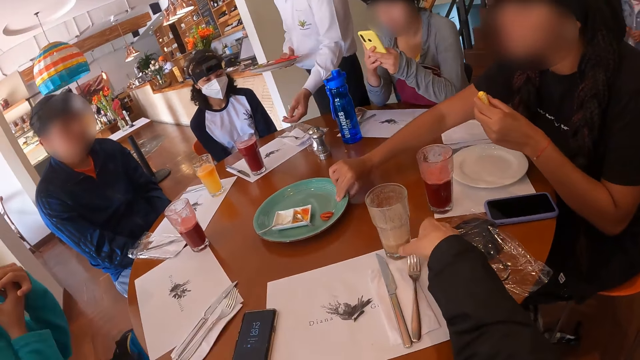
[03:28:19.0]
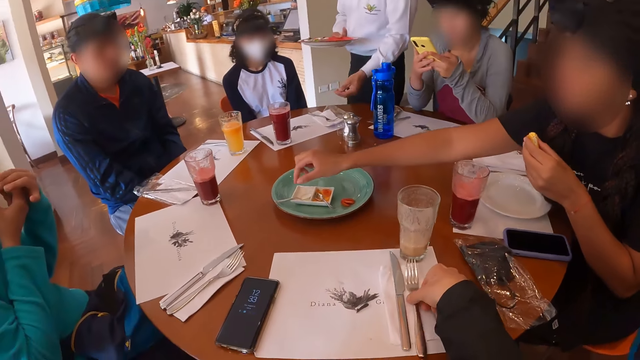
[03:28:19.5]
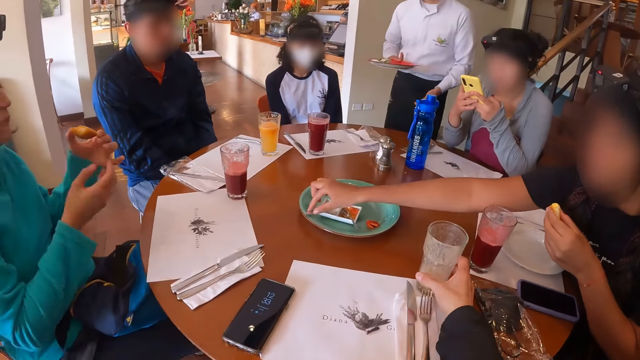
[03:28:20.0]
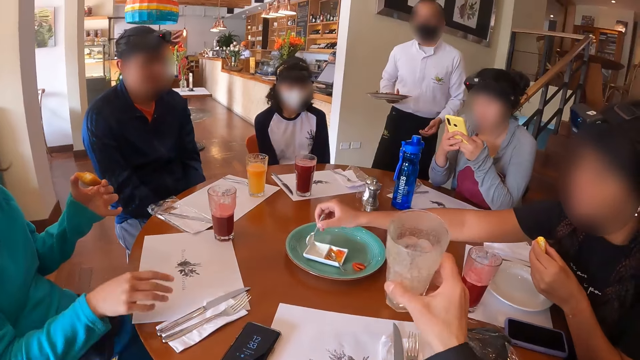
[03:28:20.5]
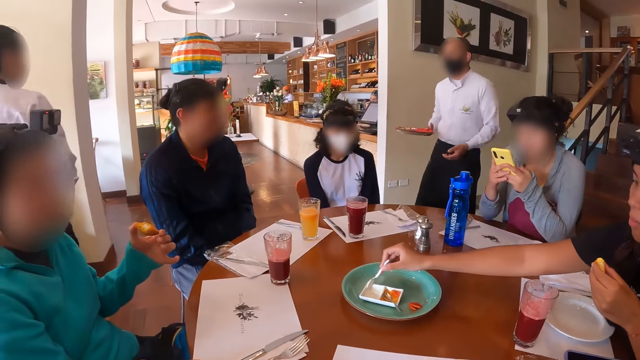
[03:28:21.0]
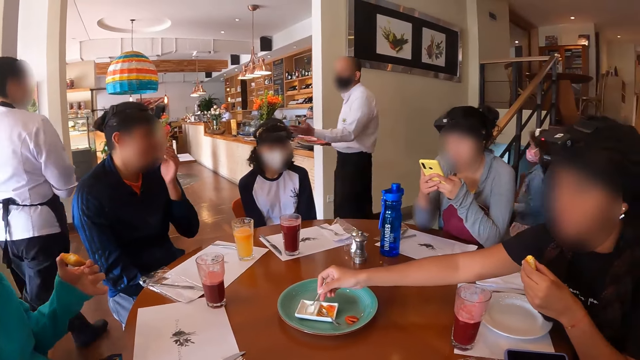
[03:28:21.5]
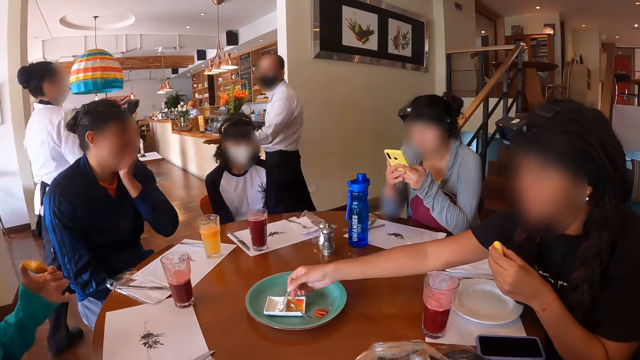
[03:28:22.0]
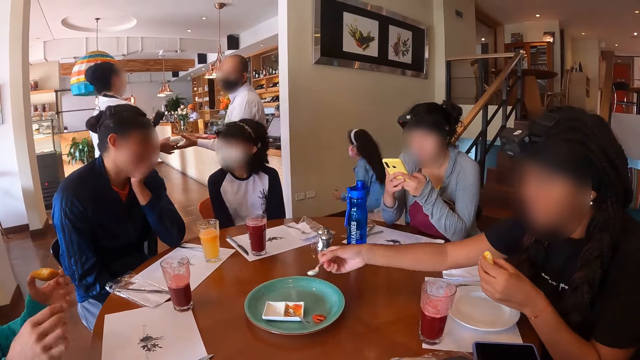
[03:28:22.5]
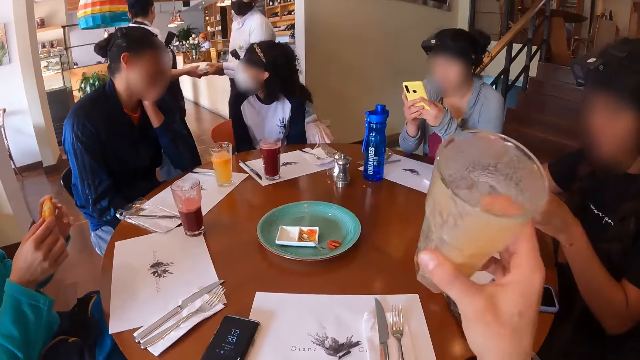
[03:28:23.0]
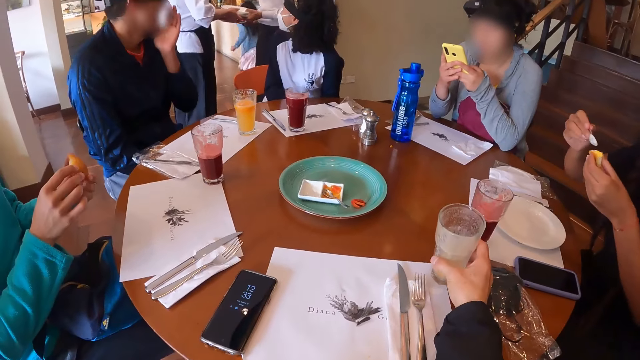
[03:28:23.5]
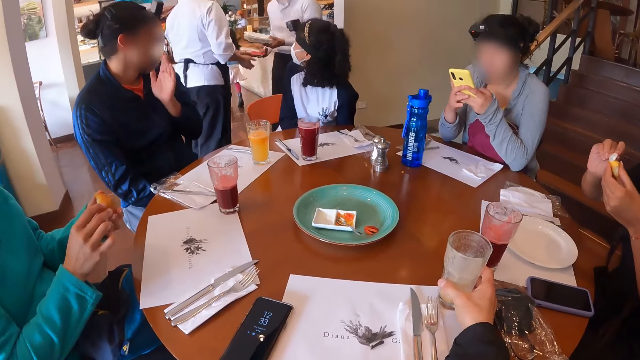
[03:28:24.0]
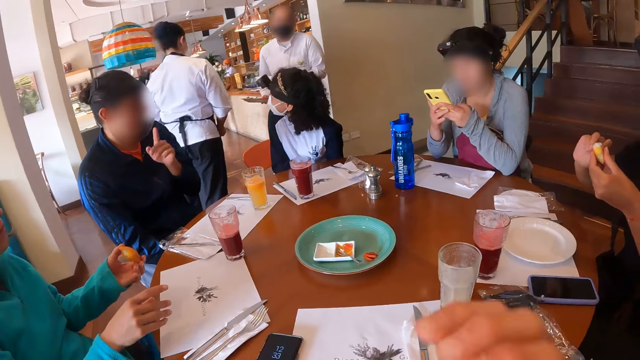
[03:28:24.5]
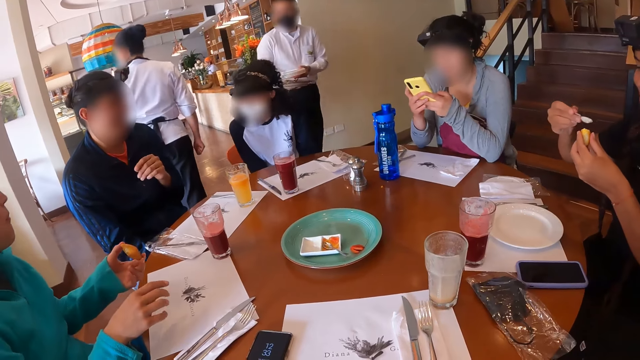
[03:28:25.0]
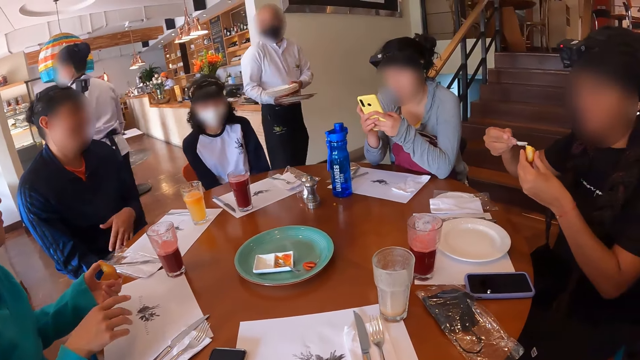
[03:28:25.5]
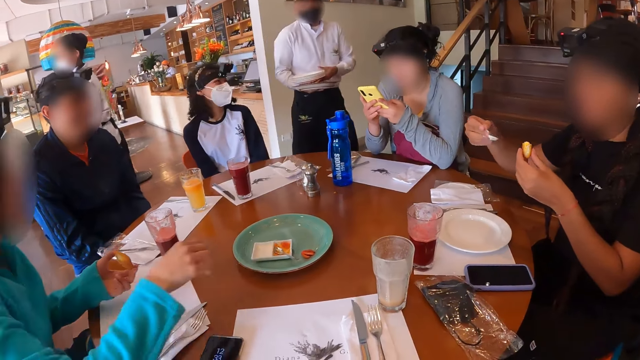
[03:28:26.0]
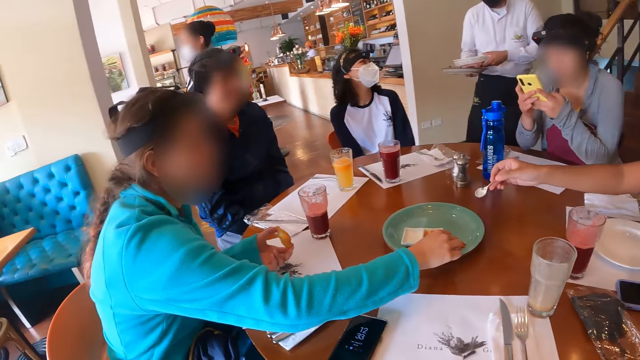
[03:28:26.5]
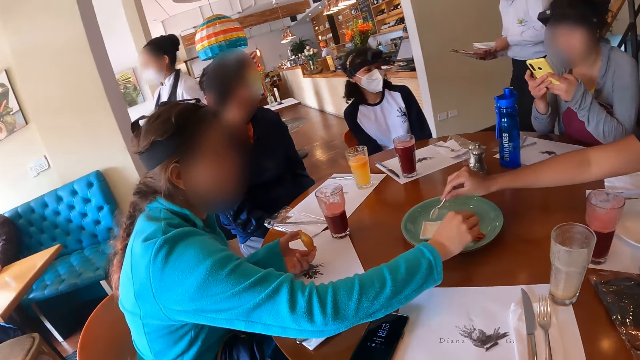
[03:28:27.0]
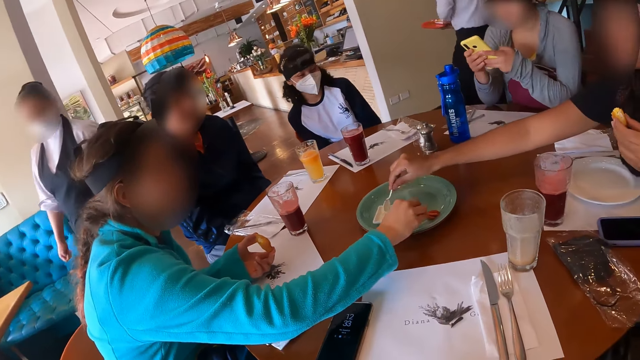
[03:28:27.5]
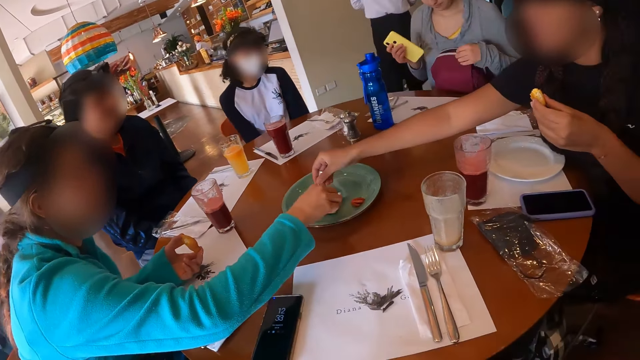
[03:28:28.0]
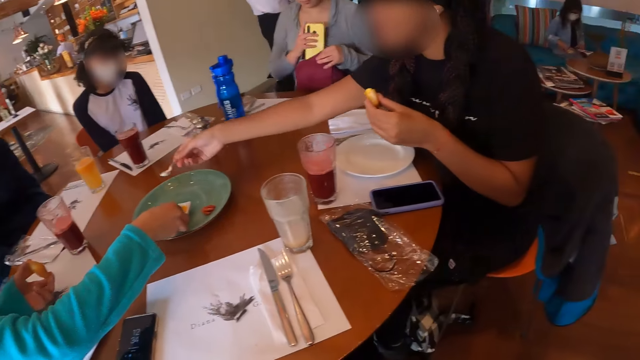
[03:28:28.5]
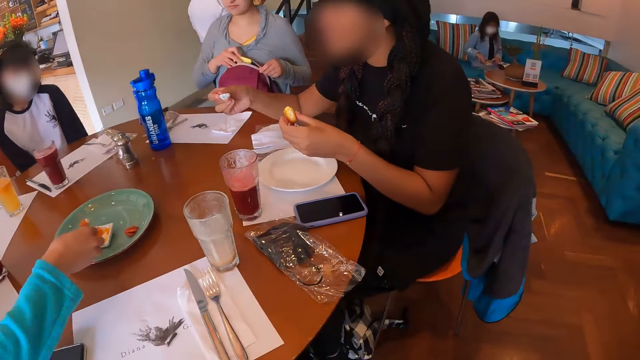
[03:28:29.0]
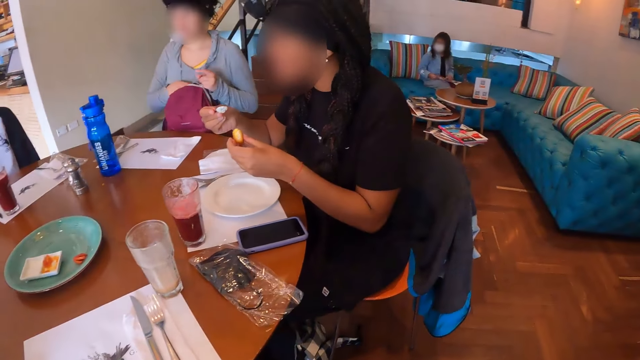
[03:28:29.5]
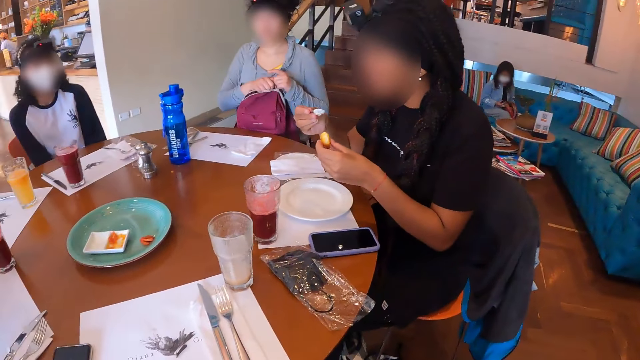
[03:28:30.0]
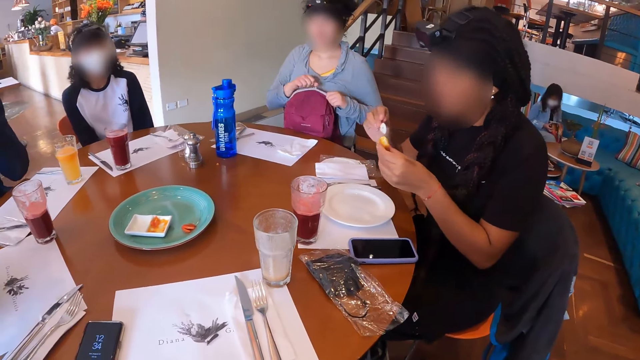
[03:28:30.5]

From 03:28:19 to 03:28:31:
A woman takes the spoon from the plate with her right hand. The camera wearer carries the cup or glass from the table with her right hand. The woman scoops cream from the plate with the spoon in her right hand. The camera wearer drinks from the glass. She drops the cup on the table mat with her right hand. The woman applies cream on the snack piece. The camera wearer looks around in the restaurant. A person picks up a spoon. The woman scoops cream from the plate with the spoon in her right hand. The person scoops honey. Another person puts the phone in the bag.

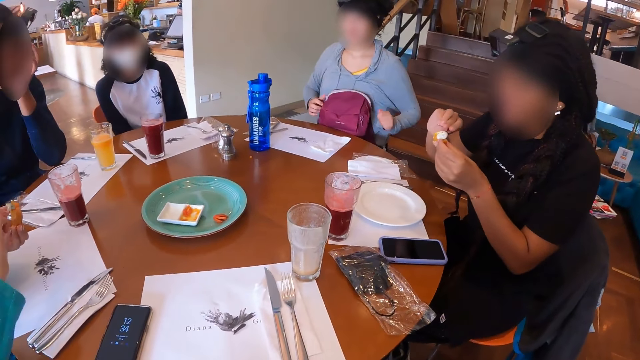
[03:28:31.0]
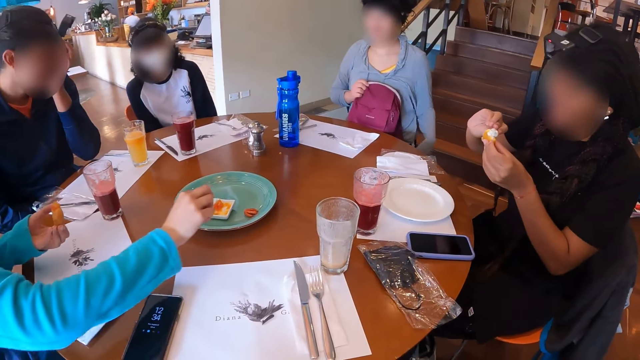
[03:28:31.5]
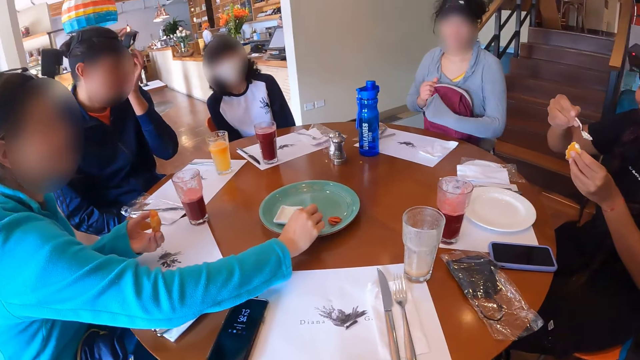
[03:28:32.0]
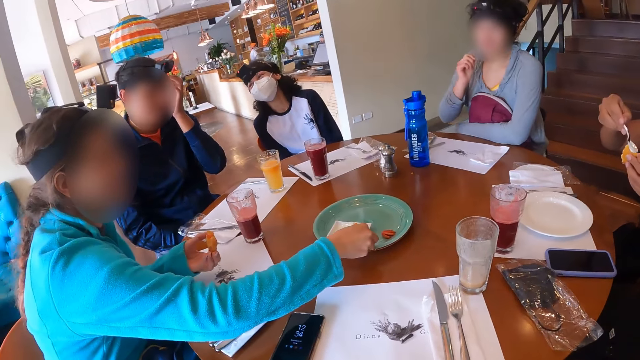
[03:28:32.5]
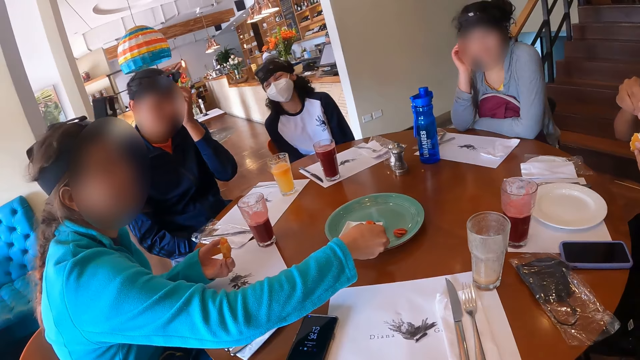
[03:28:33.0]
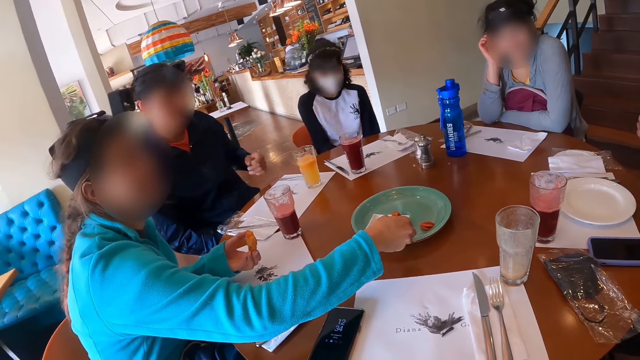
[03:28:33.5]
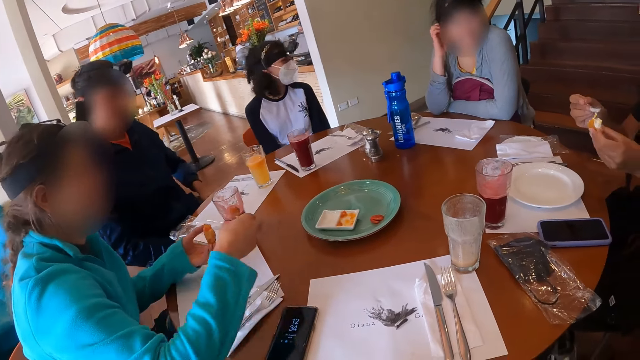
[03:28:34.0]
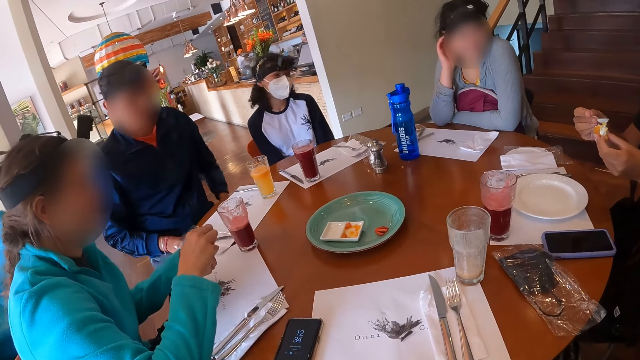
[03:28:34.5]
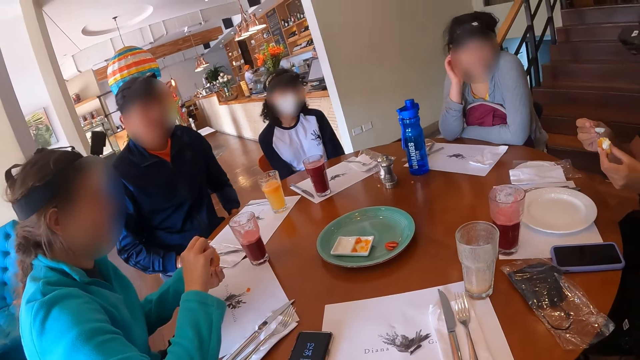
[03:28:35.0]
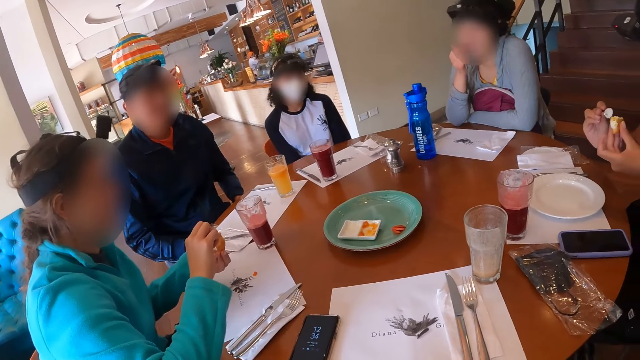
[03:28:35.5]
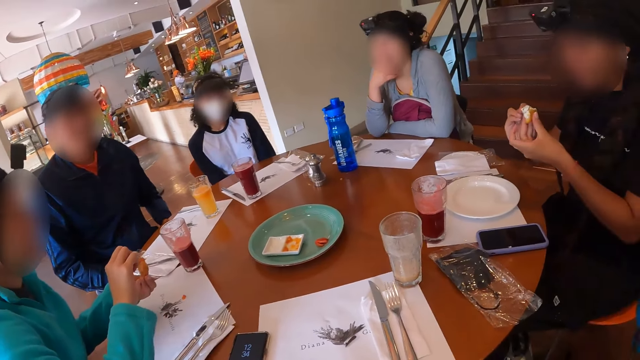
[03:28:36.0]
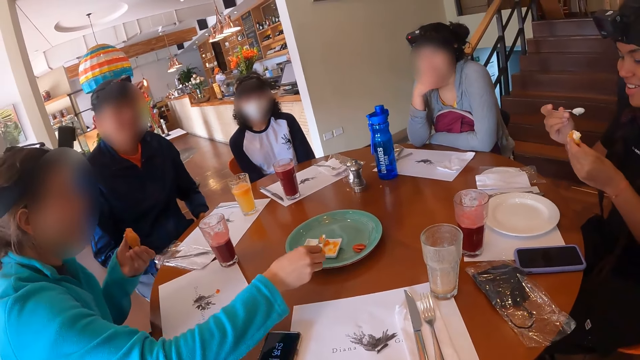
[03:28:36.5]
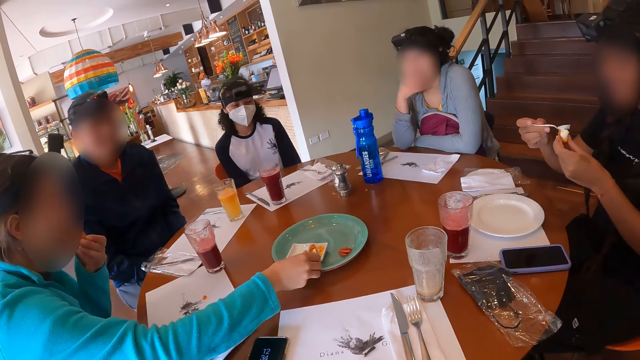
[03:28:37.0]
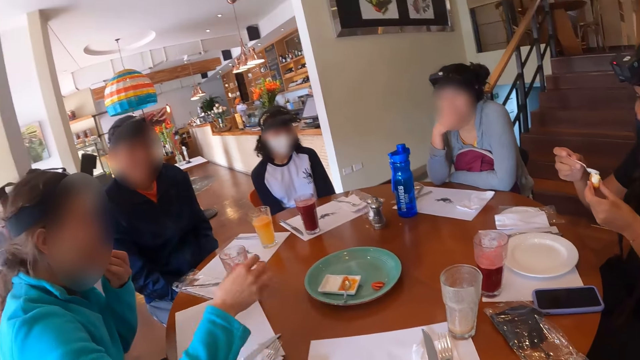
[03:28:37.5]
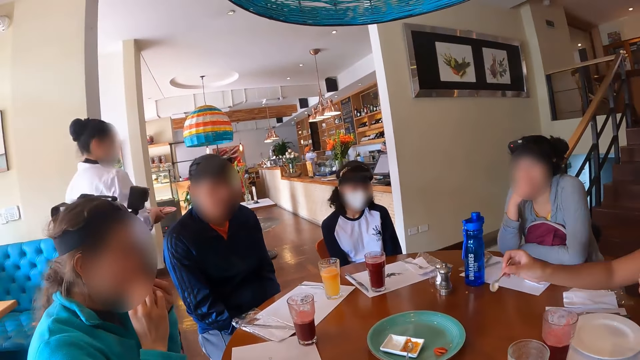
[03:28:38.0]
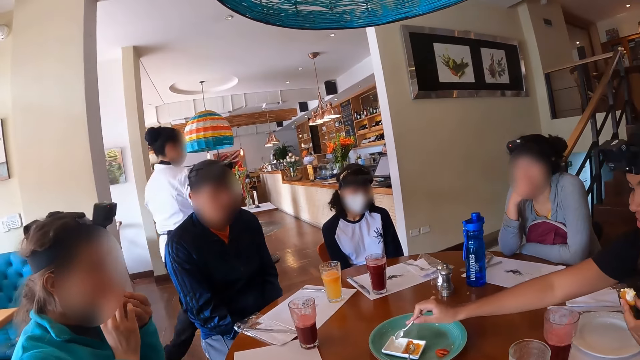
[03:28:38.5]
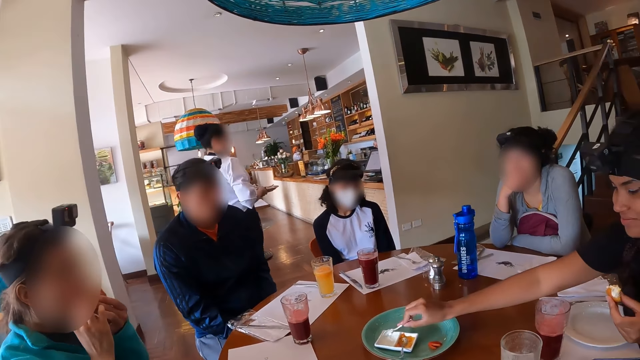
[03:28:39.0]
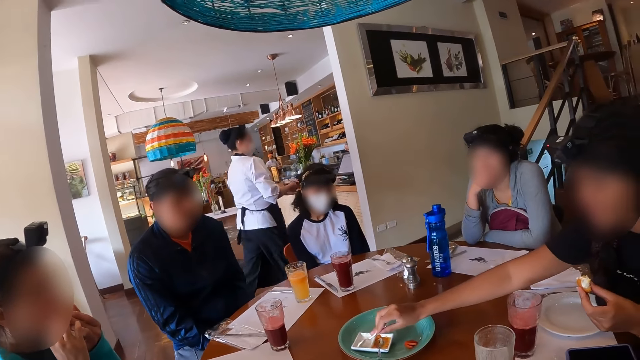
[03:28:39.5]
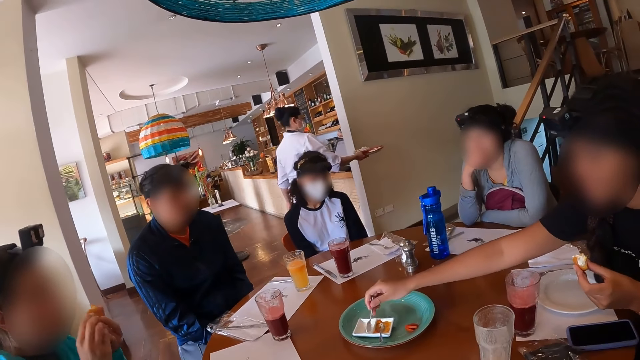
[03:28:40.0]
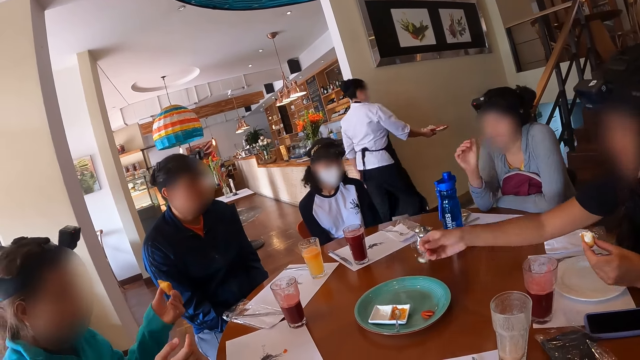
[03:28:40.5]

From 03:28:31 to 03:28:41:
A woman pours the cream on the cheese ball with the spoon in her right hand. Another woman applies honey or sauce on a snack piece. A person leans on the table. The other woman scoops sauce from the plate with the spoon in her right hand, applies honey on the snack piece, drops the spoon on the table with her right hand and eats the snack piece. The first woman scoops cream from the plate with the spoon in her right hand.
